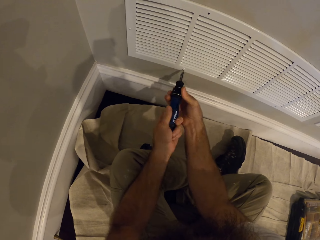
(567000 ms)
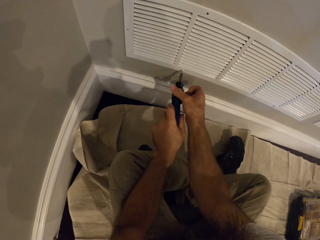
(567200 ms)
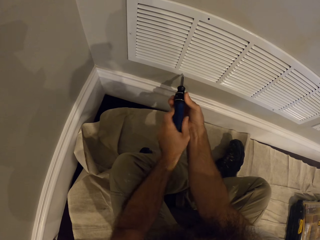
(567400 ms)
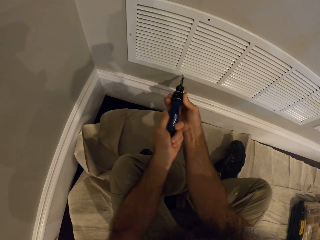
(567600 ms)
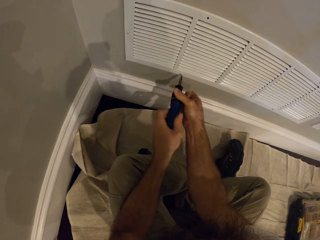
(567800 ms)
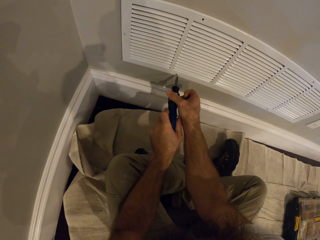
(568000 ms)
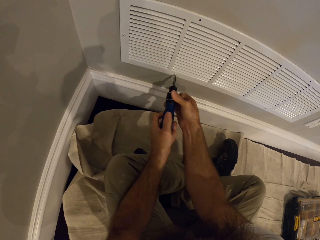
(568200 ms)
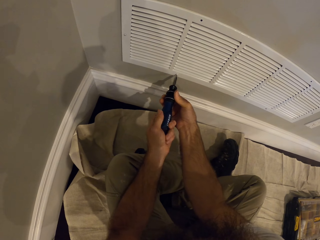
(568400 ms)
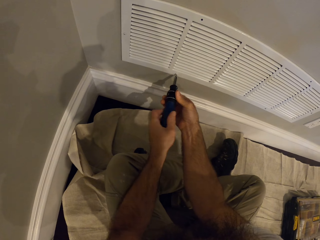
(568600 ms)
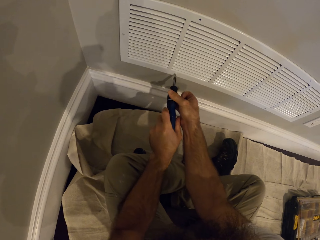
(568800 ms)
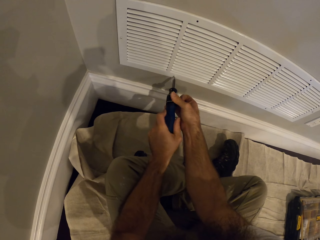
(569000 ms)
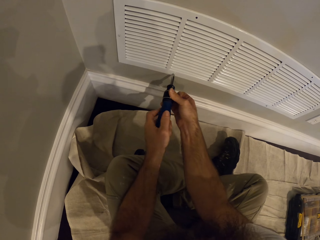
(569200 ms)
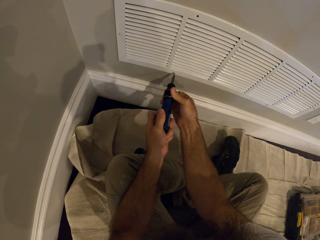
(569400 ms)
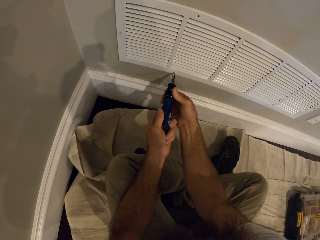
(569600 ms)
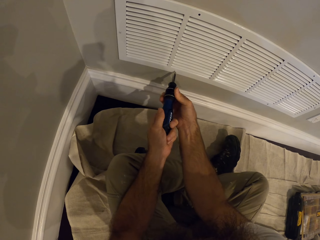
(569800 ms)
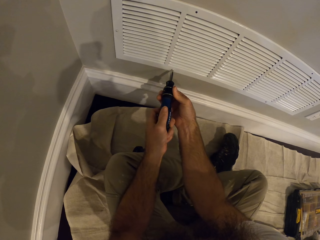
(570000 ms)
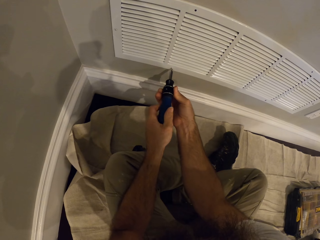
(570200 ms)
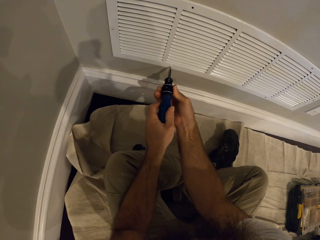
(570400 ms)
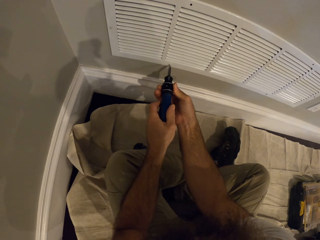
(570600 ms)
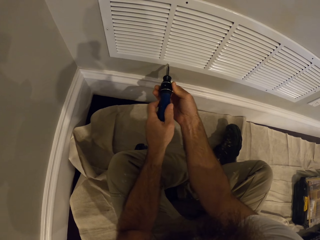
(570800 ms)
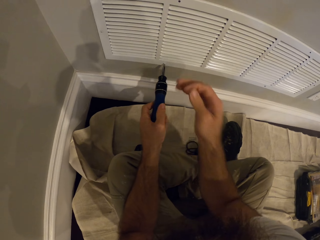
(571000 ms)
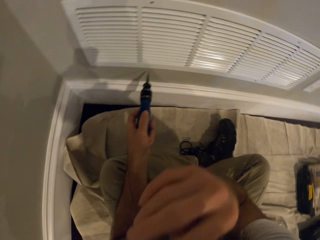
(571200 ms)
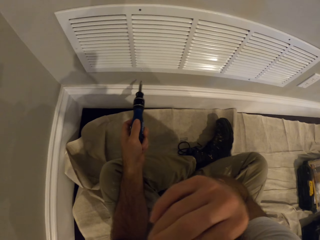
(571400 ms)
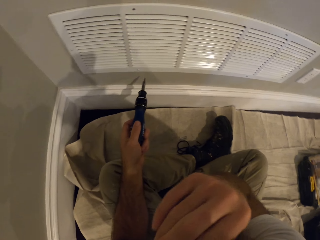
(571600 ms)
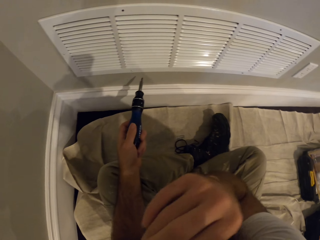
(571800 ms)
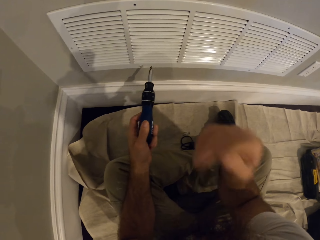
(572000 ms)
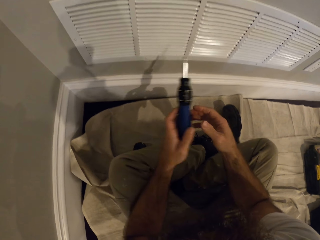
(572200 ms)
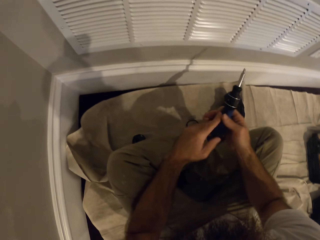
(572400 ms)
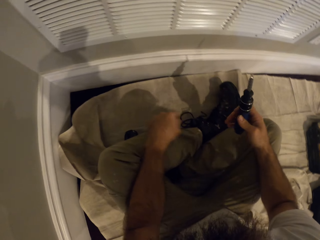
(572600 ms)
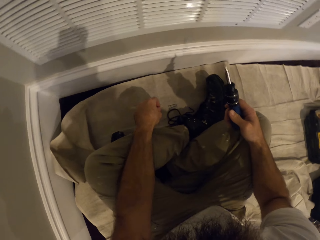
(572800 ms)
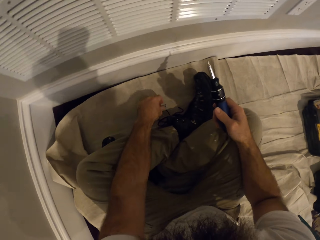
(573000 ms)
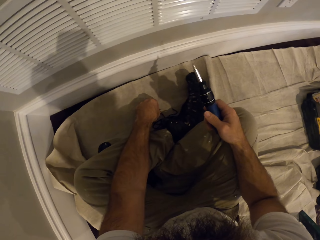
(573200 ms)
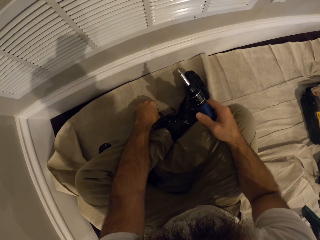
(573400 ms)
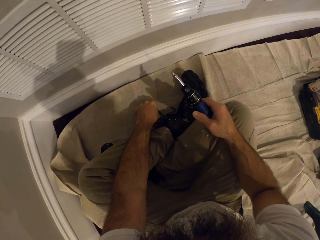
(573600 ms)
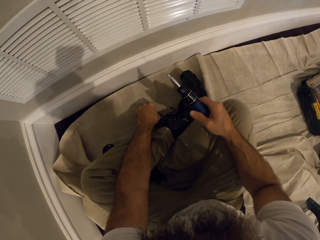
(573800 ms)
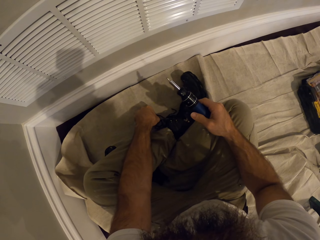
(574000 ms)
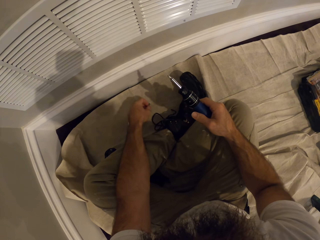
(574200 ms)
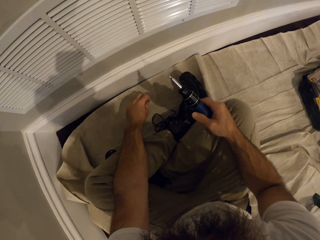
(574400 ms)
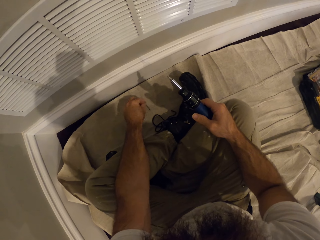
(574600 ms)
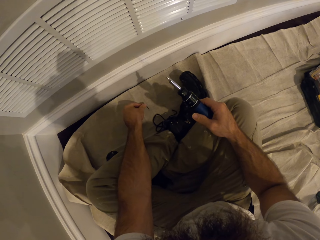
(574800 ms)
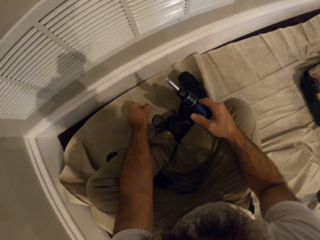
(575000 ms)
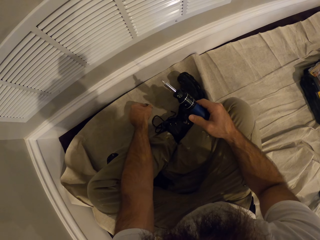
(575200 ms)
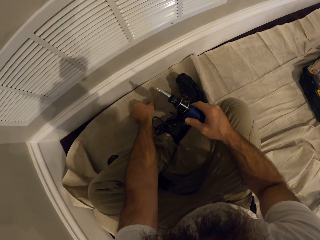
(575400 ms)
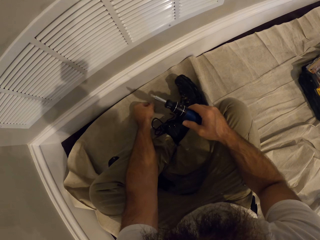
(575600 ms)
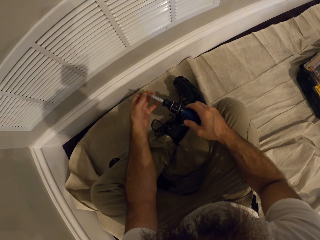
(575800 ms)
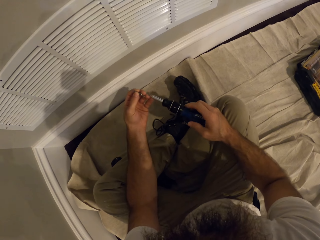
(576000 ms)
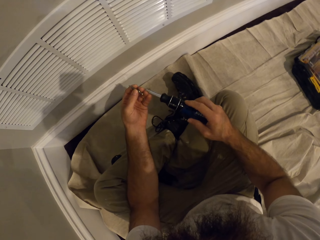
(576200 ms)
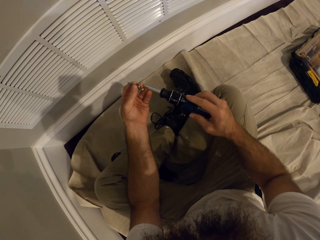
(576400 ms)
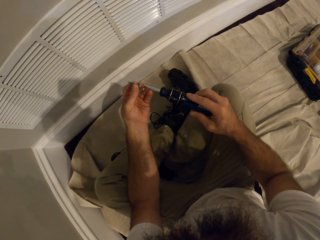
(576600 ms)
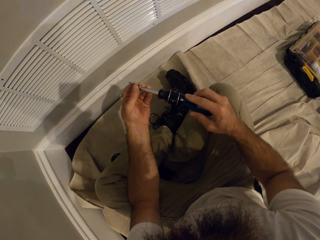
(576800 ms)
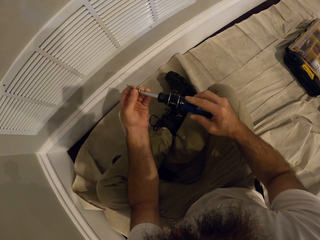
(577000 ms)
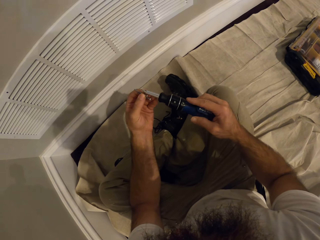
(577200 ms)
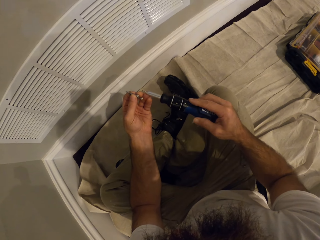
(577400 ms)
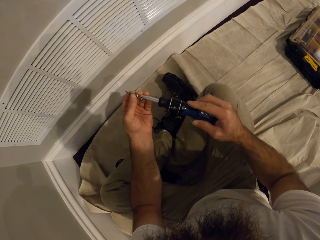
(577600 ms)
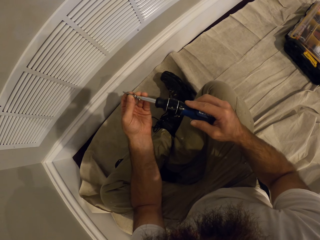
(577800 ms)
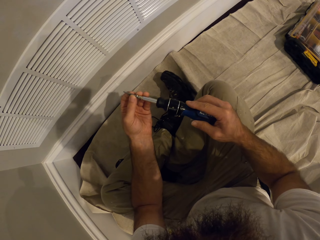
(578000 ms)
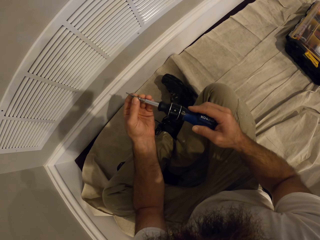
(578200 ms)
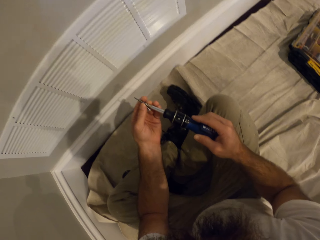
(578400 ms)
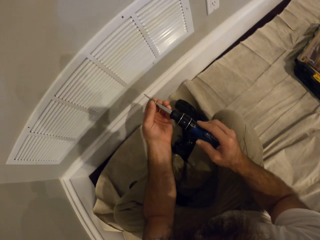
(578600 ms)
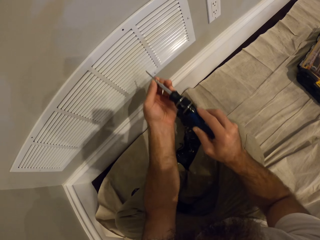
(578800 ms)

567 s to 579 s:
The camera wearer touches his nose with his right hand. He removes the screwdriver from the nail. He passes the screwdriver from his left hand to his right hand. He touches the nail. He picks a screw from the floor with his left hand. He attaches the screw to the screwdriver with his left hand.

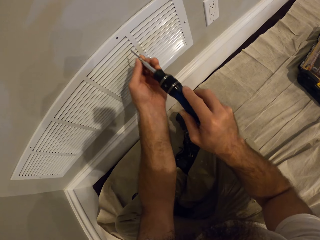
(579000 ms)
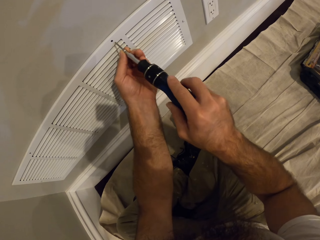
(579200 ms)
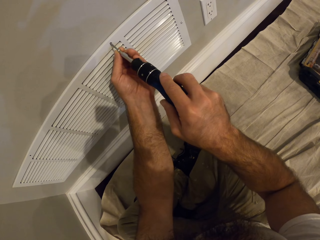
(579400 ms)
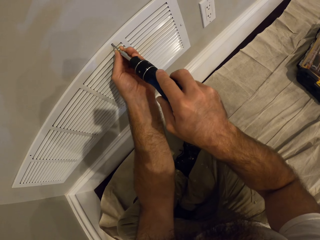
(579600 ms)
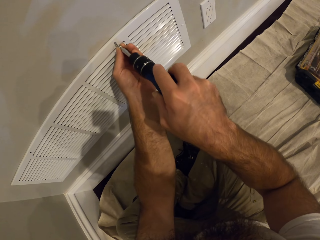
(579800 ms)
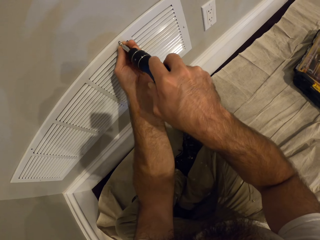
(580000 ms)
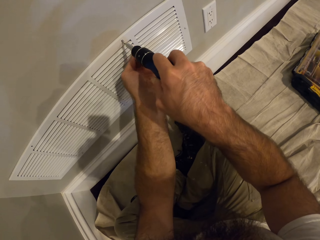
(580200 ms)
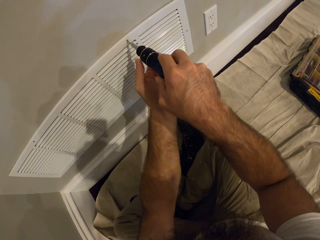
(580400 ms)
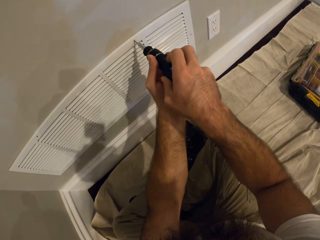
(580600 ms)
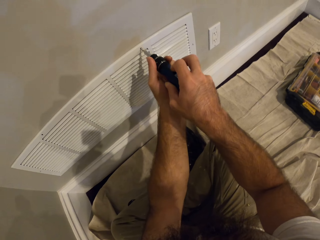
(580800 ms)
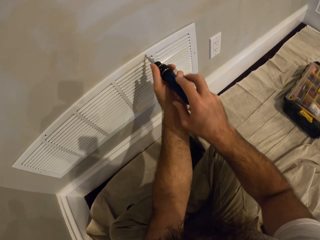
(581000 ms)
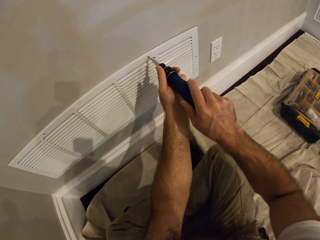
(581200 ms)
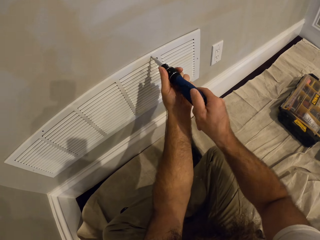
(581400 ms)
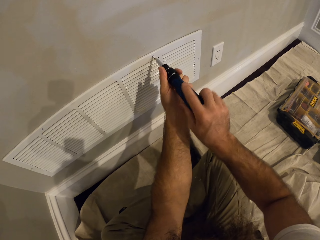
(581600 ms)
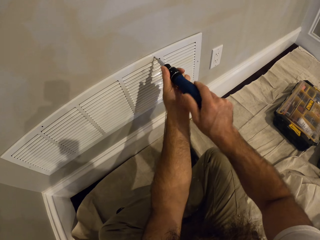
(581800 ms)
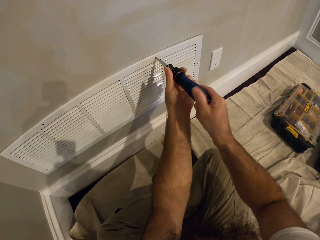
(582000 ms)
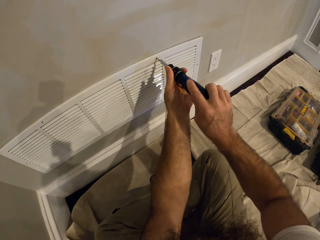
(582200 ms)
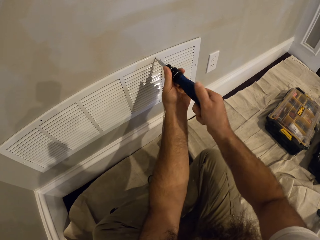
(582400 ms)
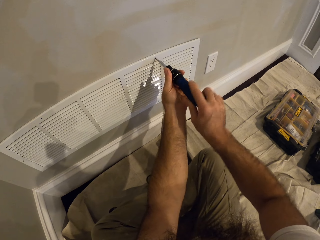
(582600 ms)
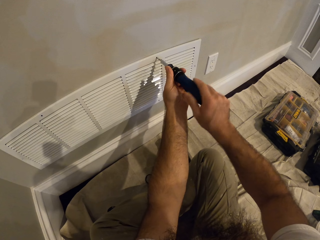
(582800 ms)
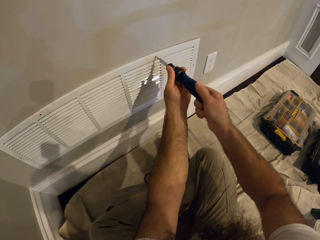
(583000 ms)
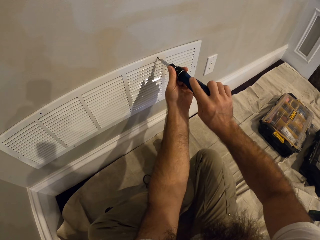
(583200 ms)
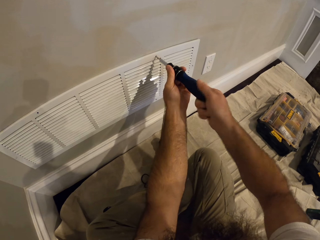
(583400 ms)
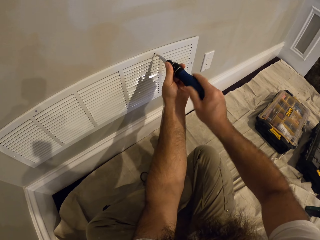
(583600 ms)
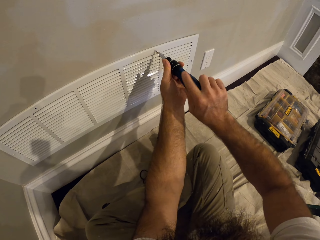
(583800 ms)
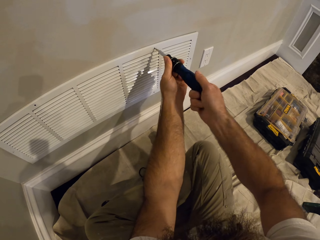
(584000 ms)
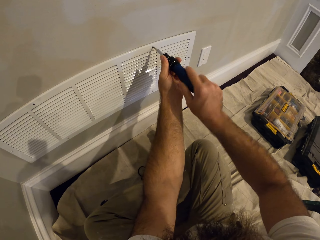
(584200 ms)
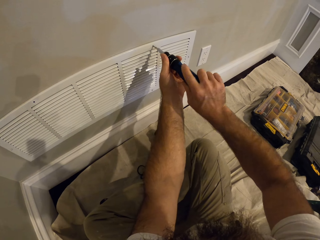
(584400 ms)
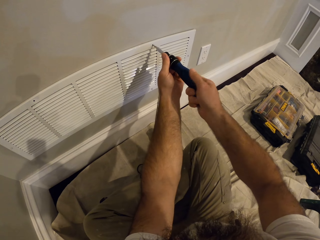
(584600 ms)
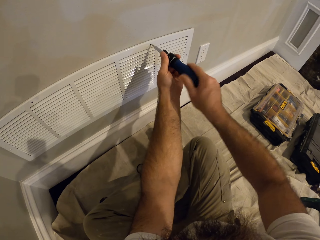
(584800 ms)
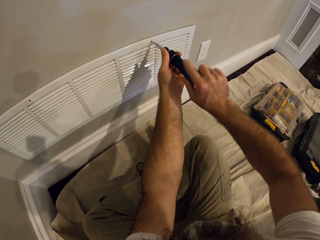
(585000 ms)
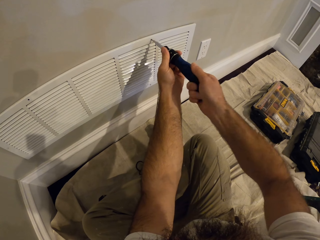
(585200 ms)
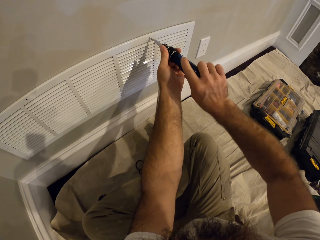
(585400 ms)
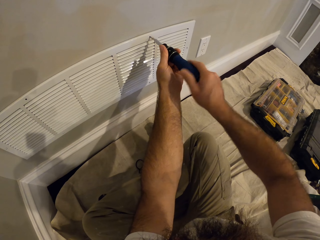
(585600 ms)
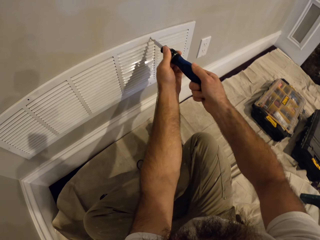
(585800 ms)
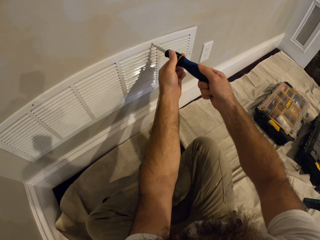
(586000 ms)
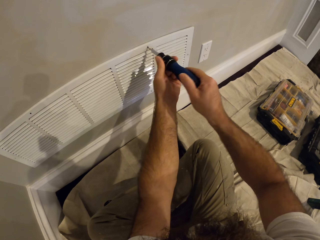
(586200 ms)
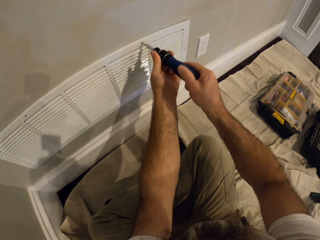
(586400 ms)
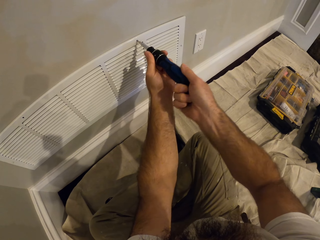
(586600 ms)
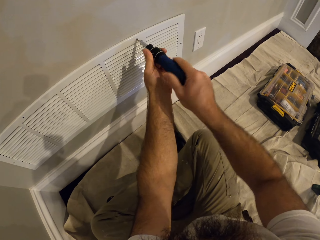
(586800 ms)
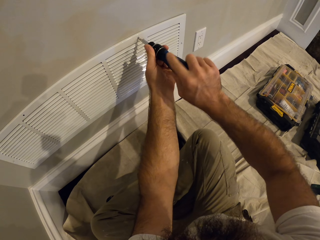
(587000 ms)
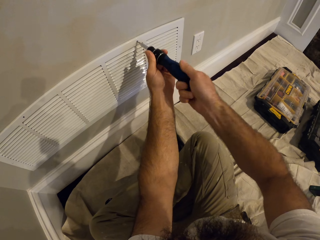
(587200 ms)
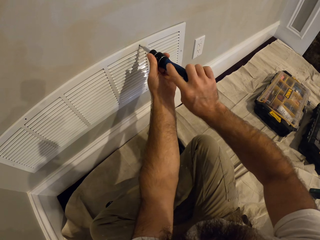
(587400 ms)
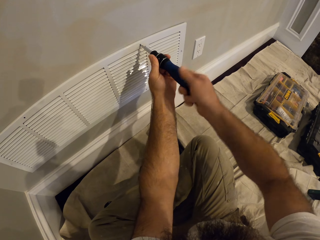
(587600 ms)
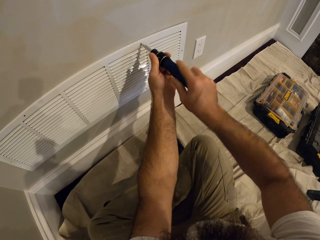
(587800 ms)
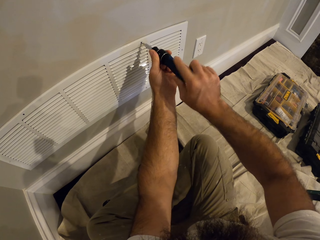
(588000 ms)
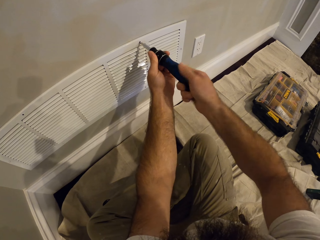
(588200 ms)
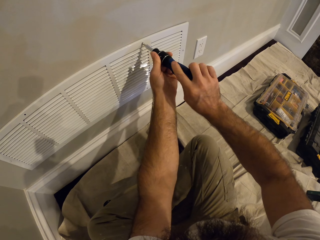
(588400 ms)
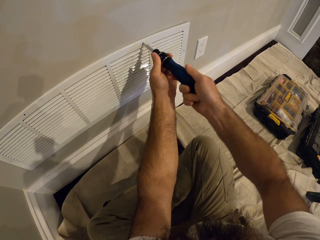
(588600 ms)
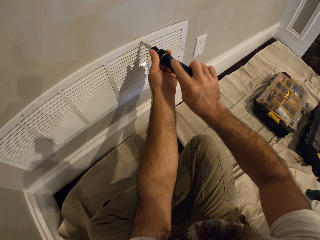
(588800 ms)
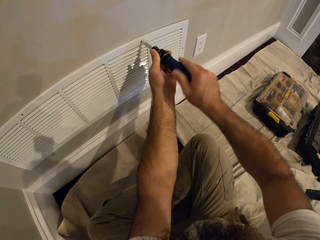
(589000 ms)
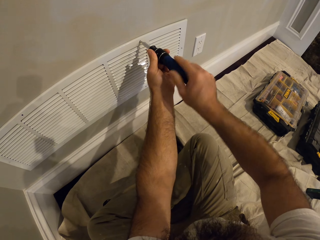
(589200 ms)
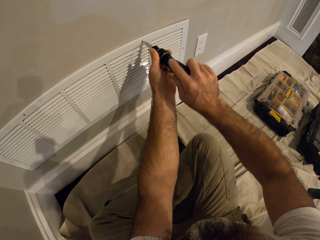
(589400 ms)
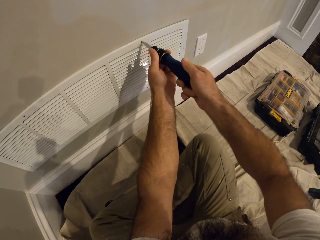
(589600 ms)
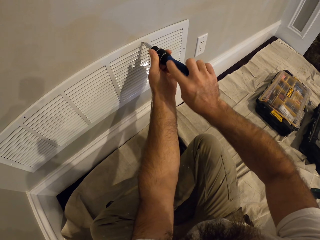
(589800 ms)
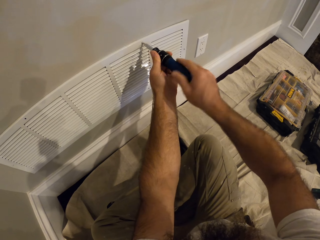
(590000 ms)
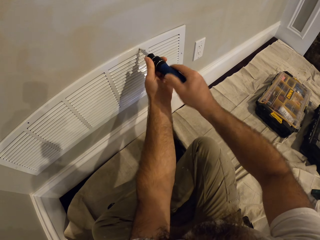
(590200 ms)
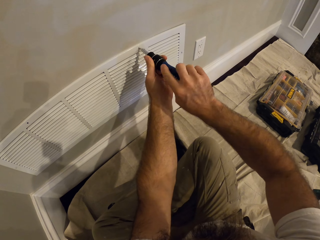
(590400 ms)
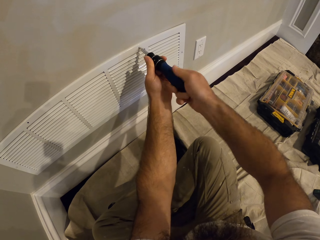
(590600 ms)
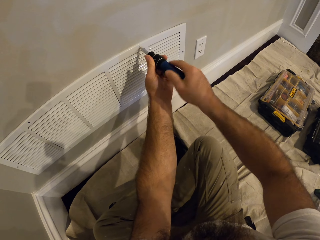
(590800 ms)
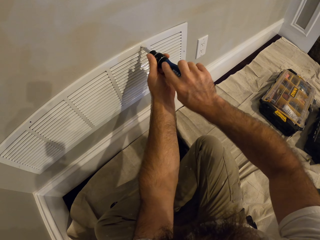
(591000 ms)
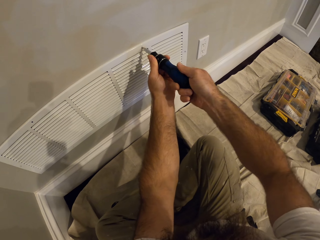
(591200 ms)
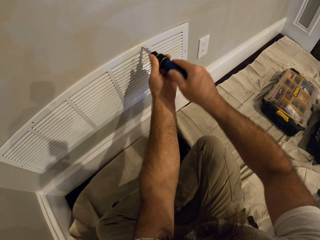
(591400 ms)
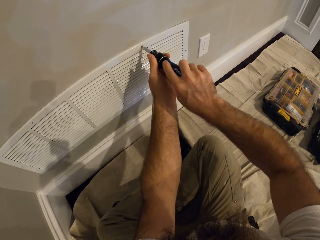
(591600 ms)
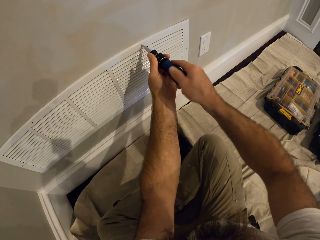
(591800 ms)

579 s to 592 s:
The camera wearer screws the vent cover with the screwdriver in both hands. They insert the nail into the vent hole.
